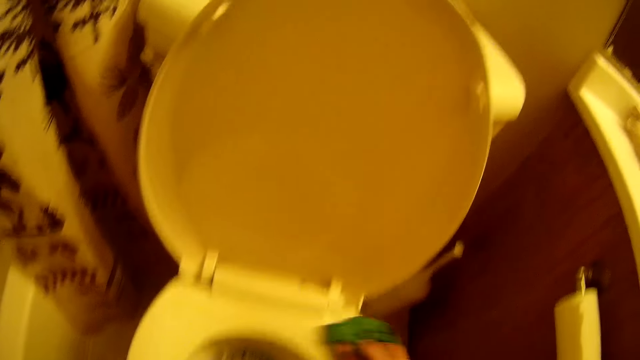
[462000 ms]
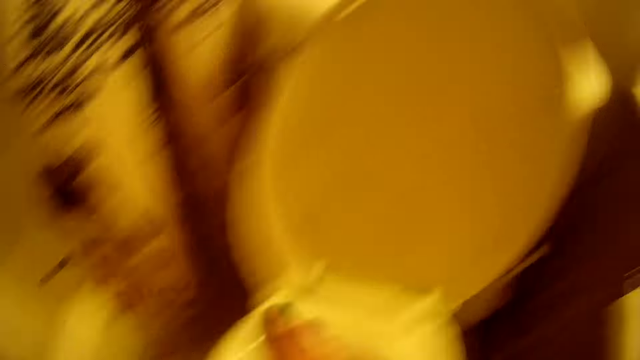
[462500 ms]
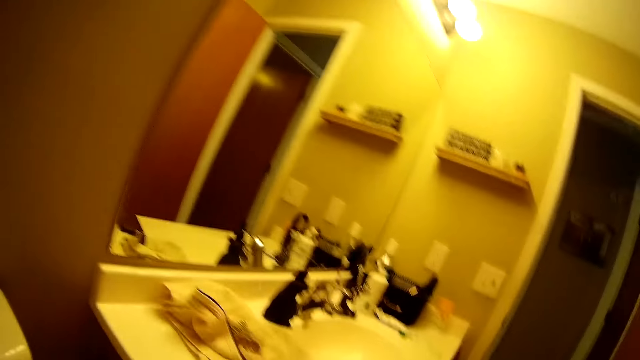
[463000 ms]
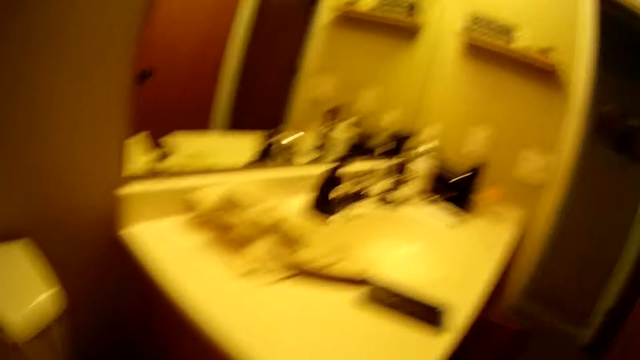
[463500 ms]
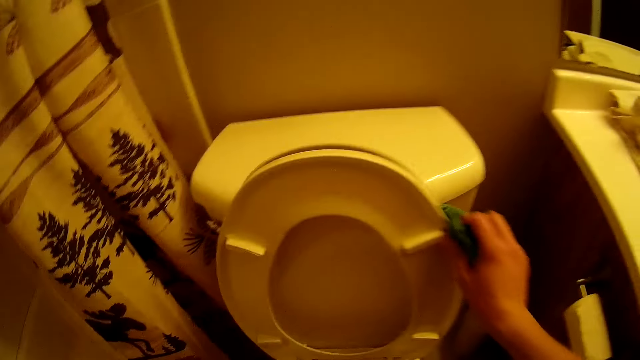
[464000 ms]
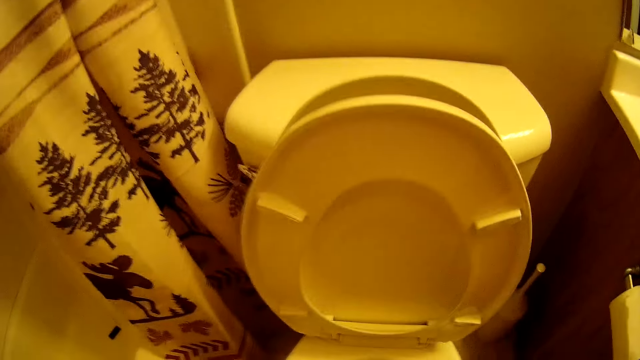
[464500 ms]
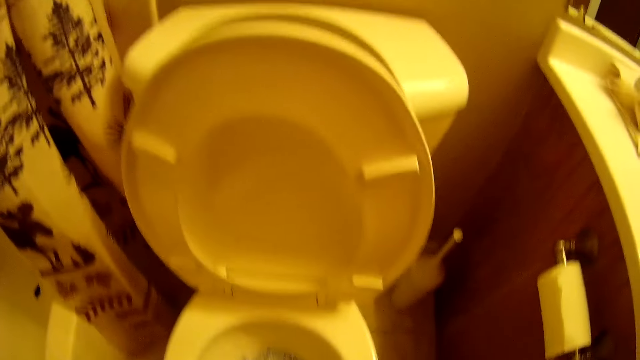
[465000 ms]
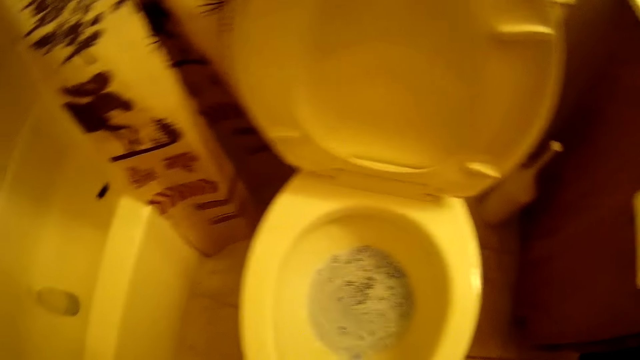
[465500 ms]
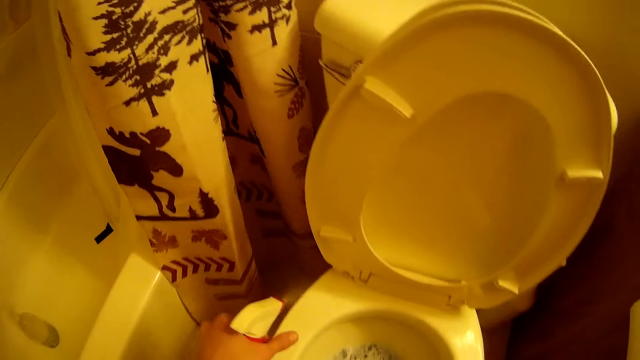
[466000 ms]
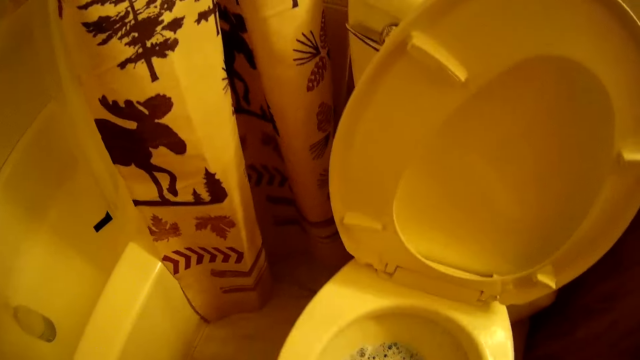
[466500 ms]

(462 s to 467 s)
The camera wearer raises the toilet lid. They wipe clean the toilet.
